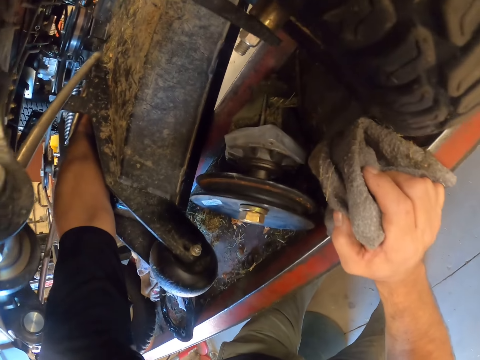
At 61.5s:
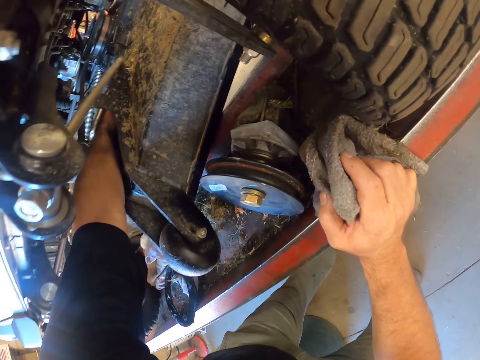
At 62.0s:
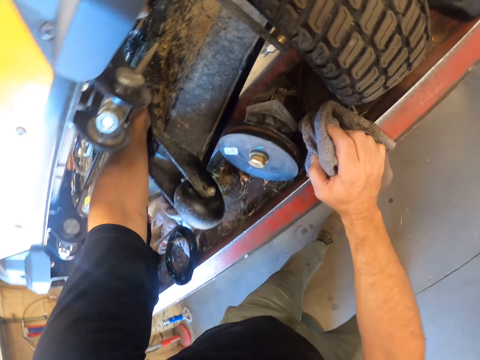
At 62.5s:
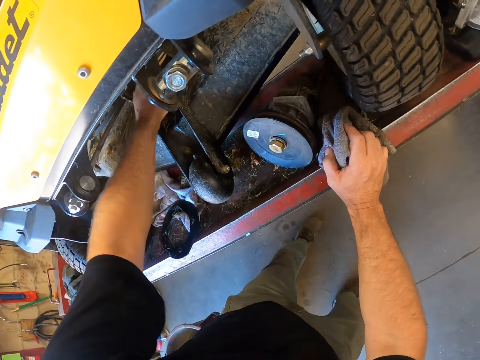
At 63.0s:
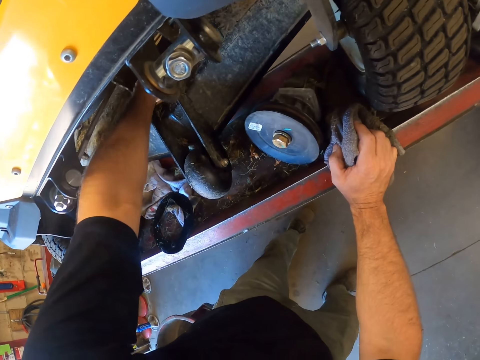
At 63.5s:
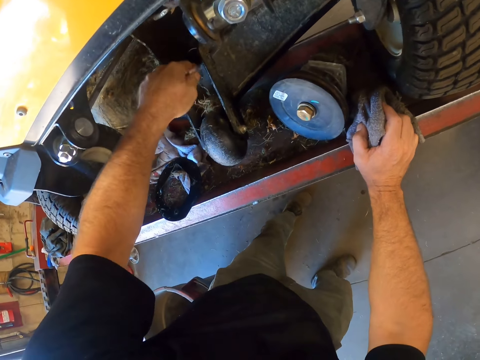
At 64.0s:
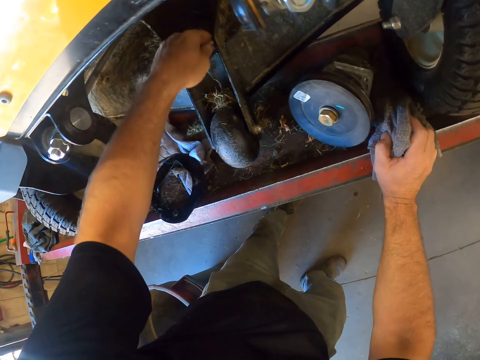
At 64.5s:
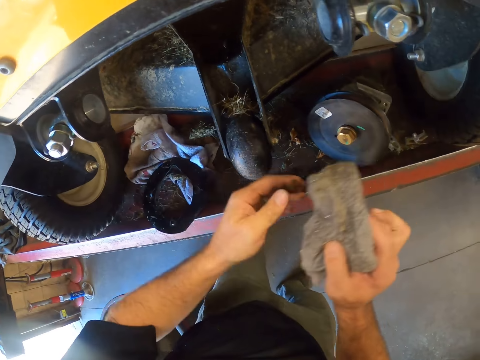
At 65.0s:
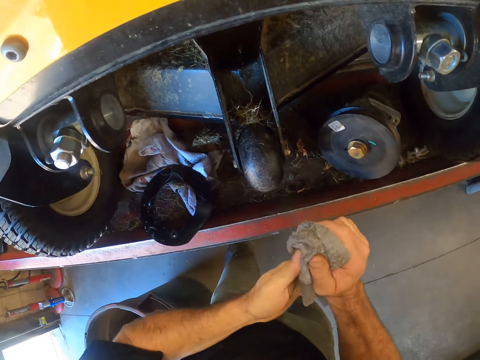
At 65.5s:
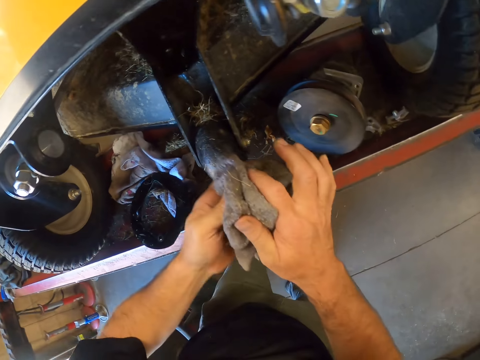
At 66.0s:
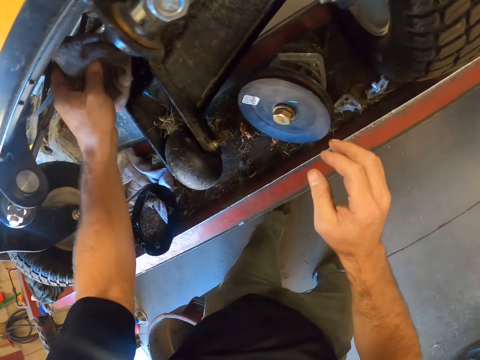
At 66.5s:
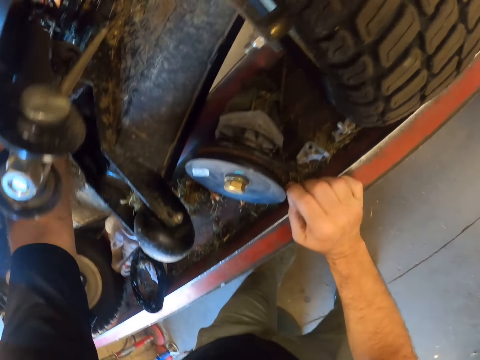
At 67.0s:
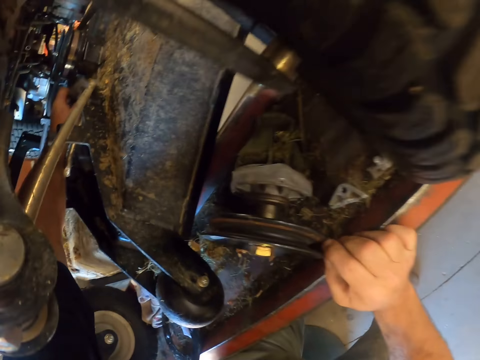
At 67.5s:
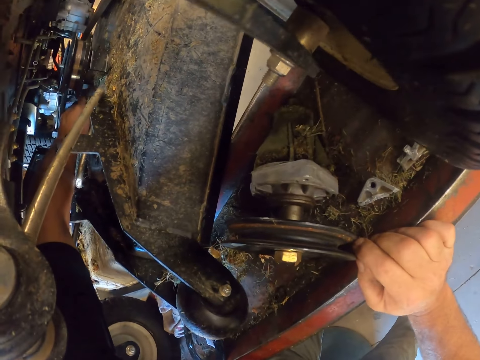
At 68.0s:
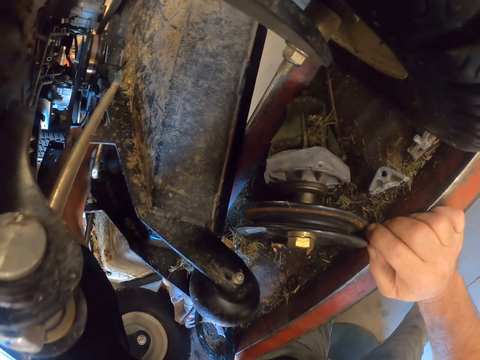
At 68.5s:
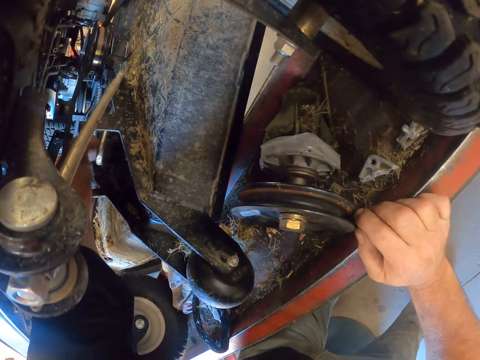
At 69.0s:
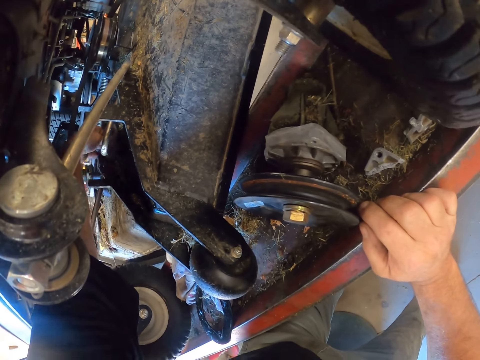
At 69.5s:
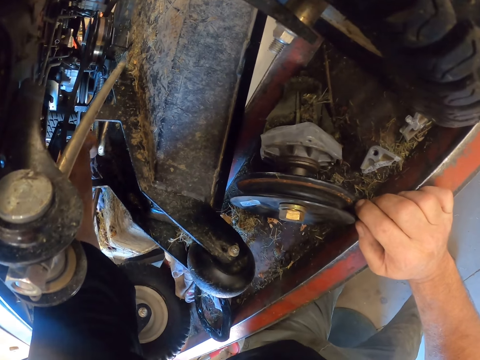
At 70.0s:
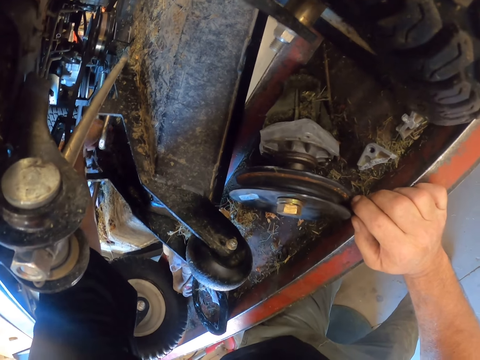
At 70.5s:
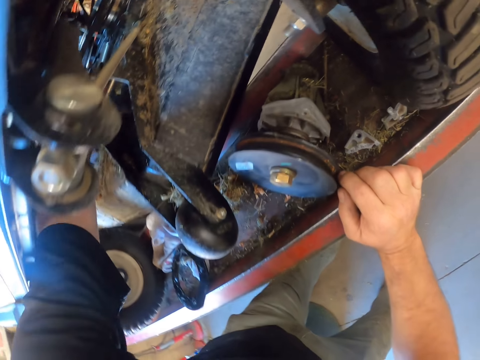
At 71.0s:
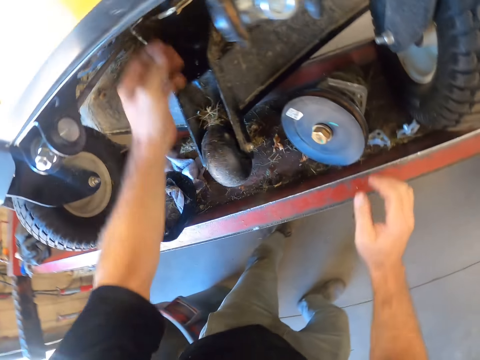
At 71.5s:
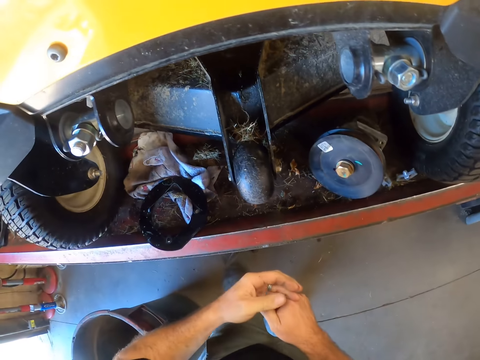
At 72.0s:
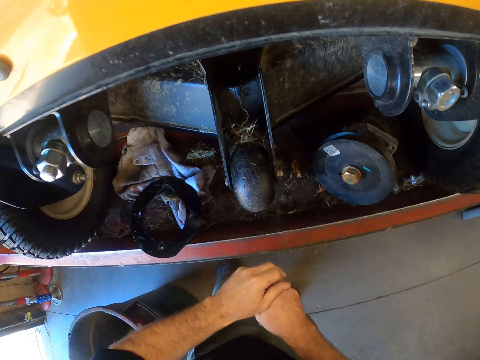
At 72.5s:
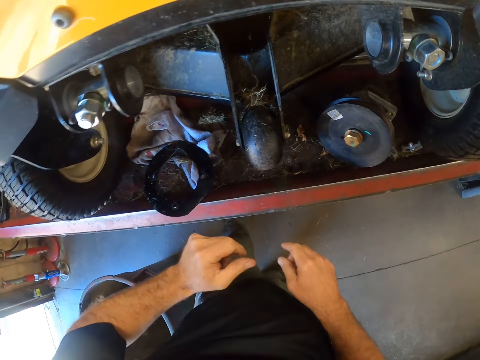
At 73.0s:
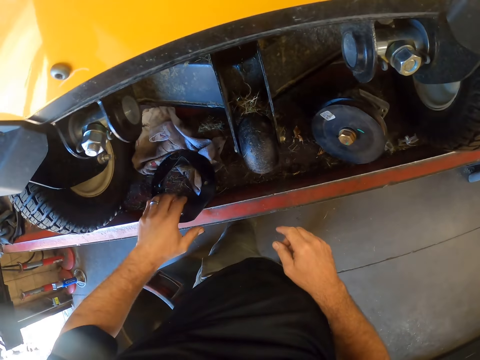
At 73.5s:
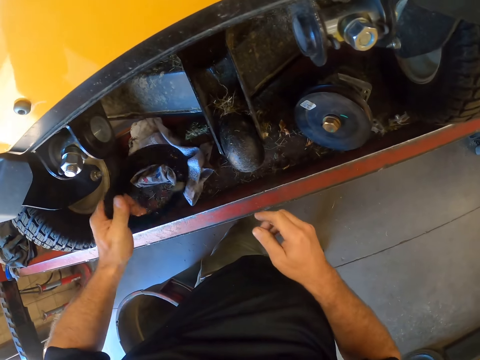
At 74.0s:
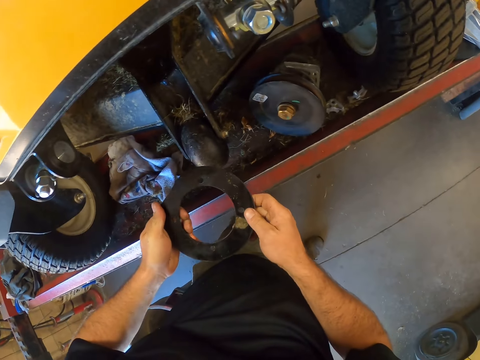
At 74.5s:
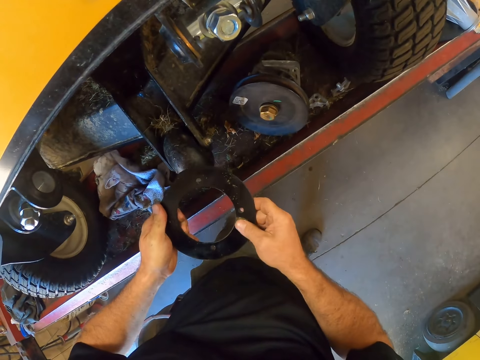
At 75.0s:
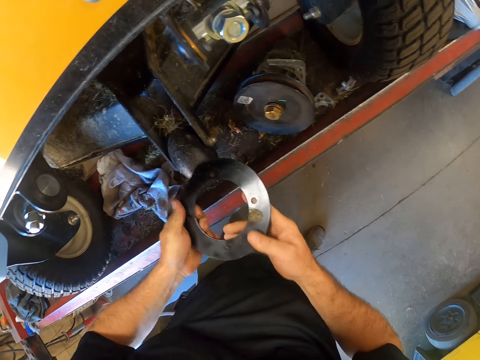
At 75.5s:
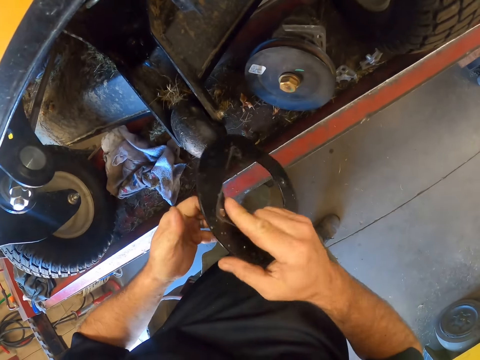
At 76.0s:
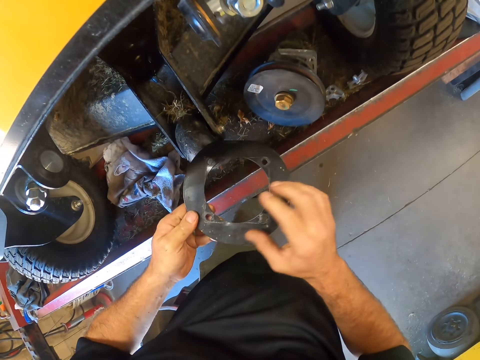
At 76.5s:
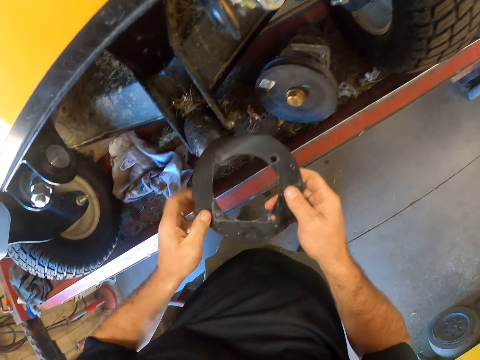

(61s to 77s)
The camera wearer wipes the hands. They wipe the lawn mower. They look at the lawn mower. They look at something.

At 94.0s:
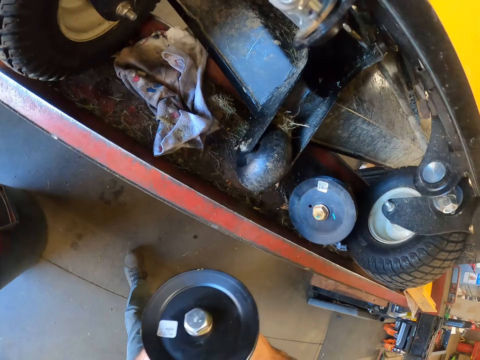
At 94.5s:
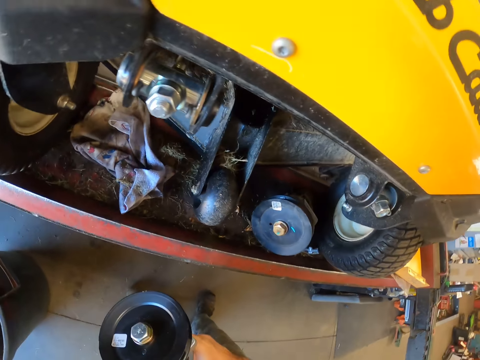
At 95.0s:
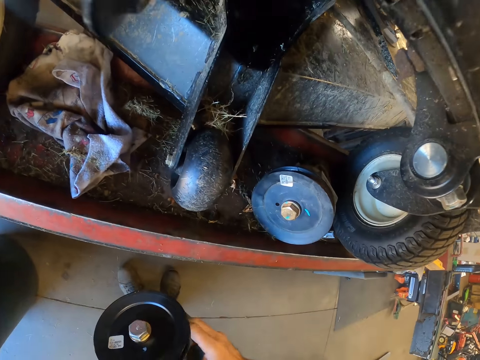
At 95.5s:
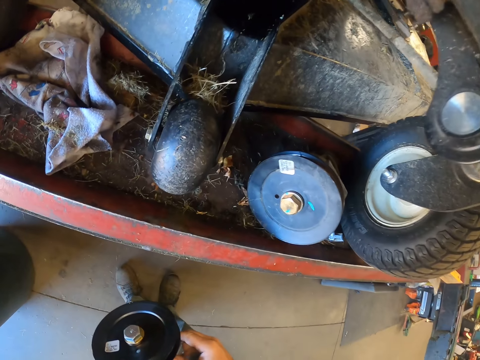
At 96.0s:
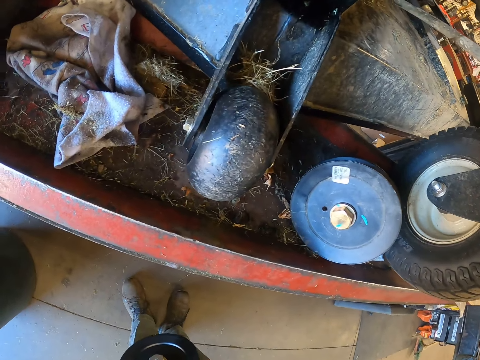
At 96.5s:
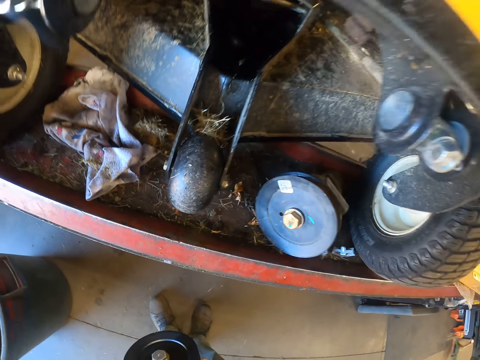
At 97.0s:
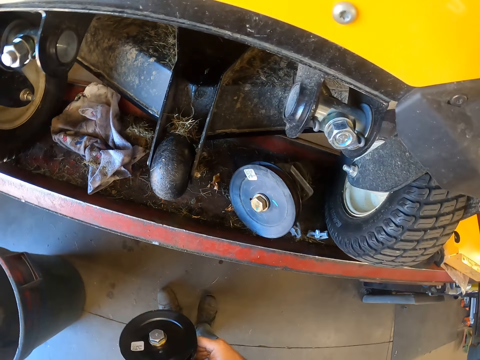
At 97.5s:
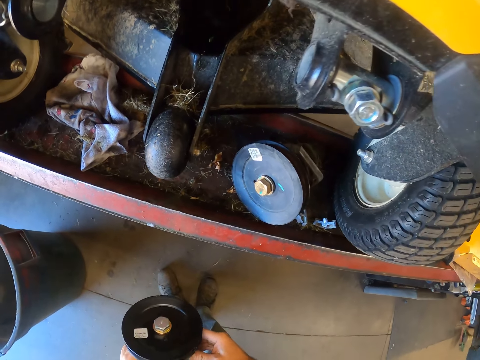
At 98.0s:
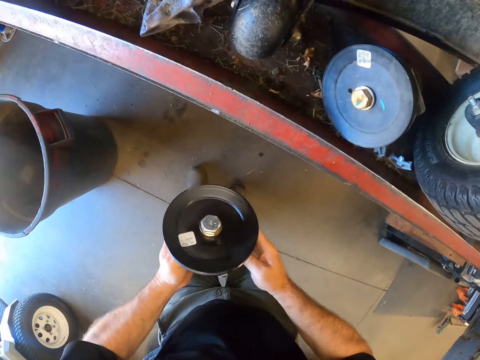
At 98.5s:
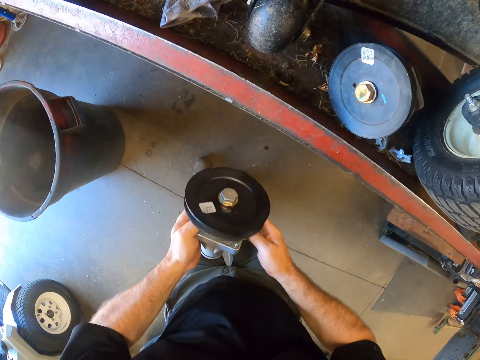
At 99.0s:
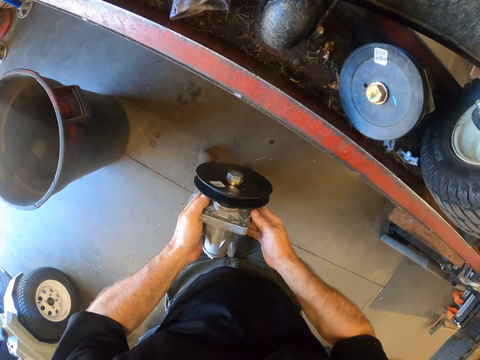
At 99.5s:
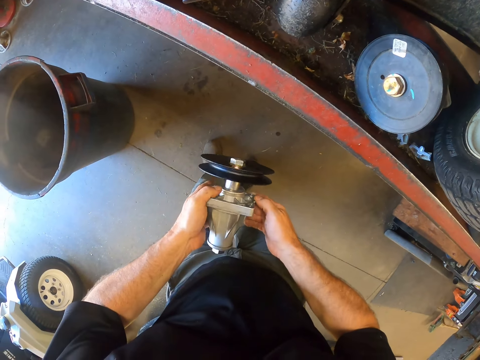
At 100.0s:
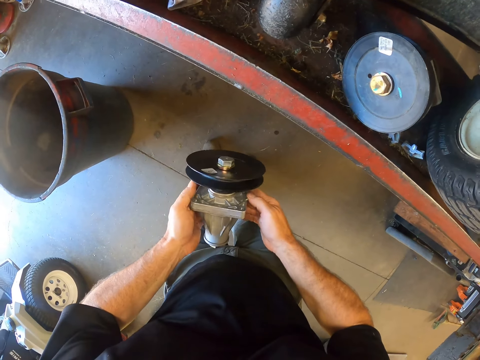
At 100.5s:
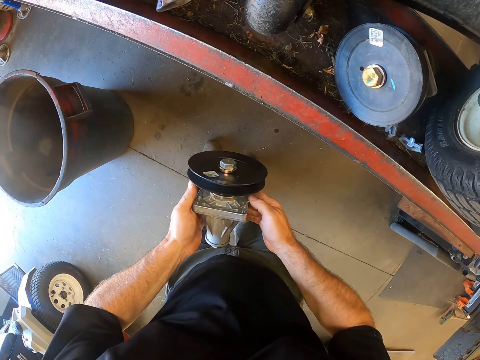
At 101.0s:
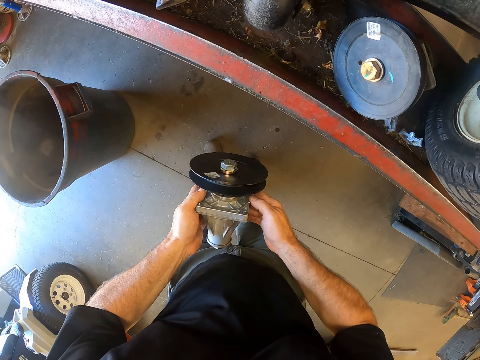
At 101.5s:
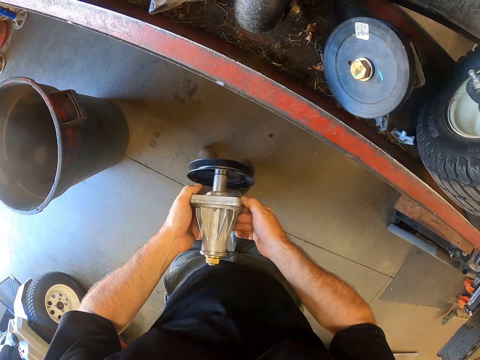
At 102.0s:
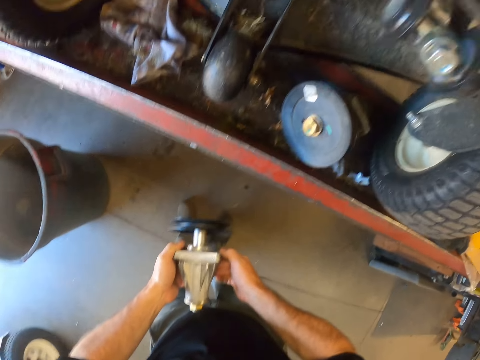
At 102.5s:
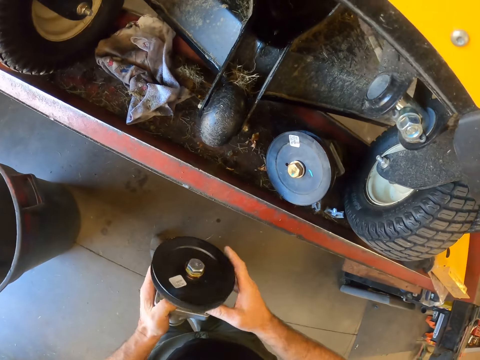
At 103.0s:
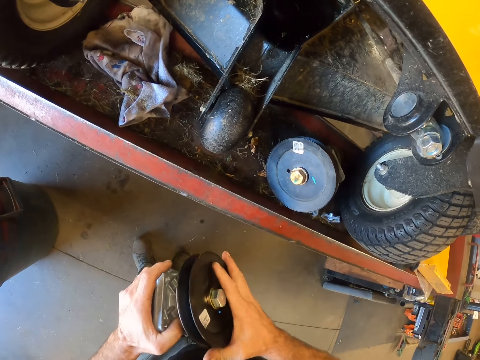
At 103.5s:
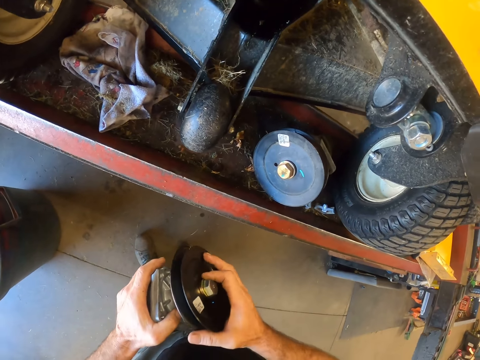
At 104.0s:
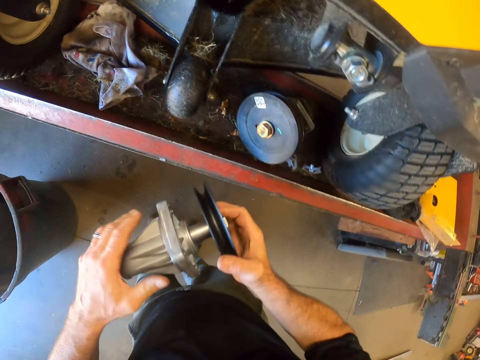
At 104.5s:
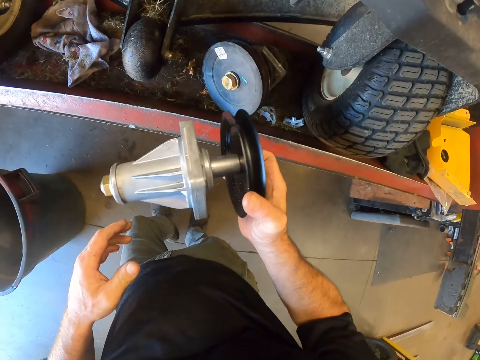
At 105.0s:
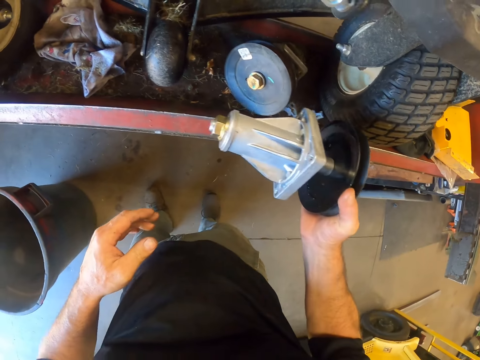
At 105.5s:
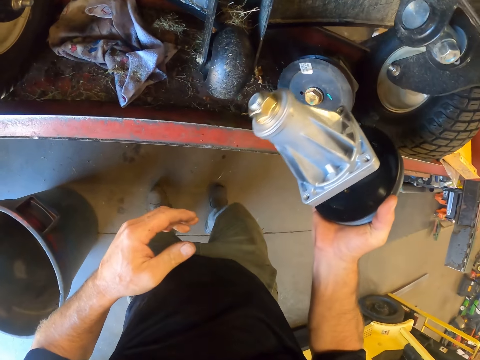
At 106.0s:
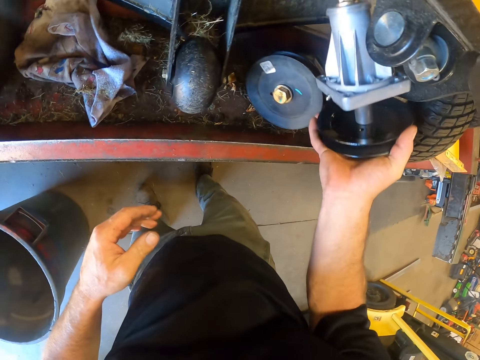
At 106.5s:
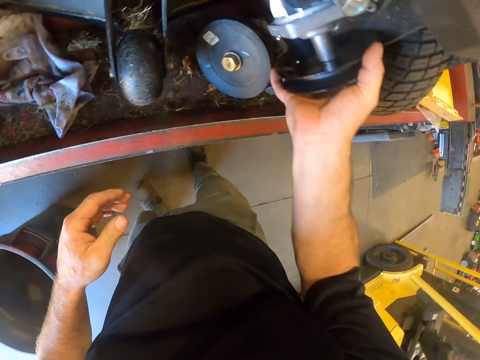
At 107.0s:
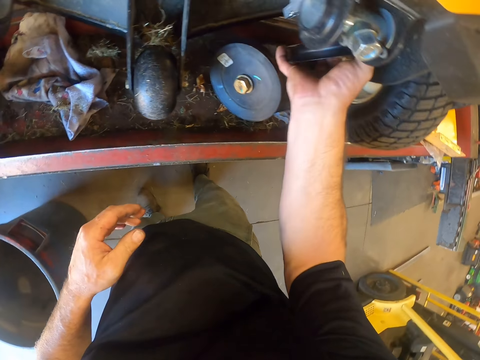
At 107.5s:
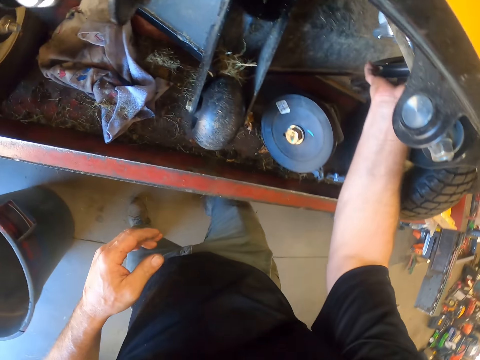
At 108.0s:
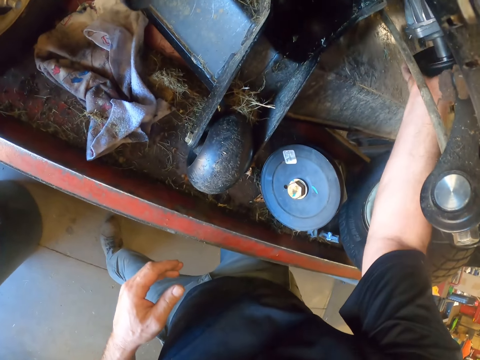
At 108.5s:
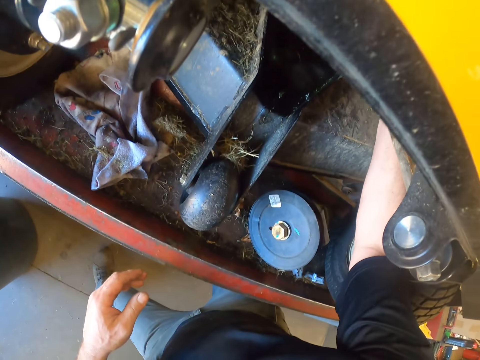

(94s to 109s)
The camera wearer looks at the lawn mower. They look at something. They fix the lawn mower.
